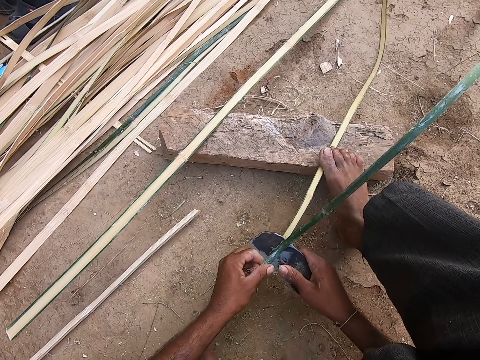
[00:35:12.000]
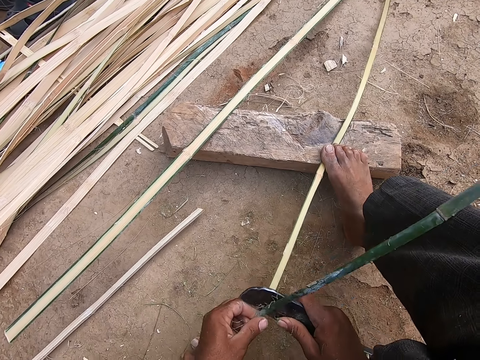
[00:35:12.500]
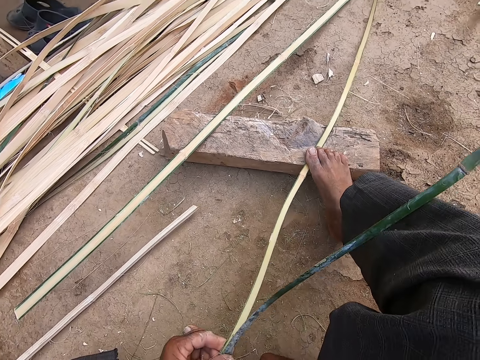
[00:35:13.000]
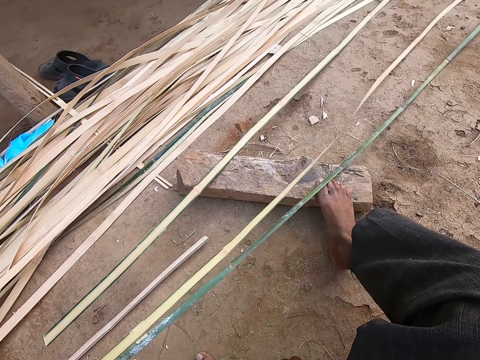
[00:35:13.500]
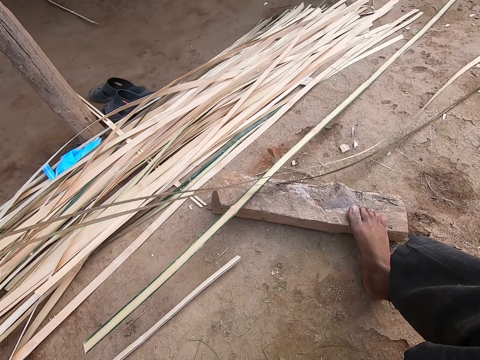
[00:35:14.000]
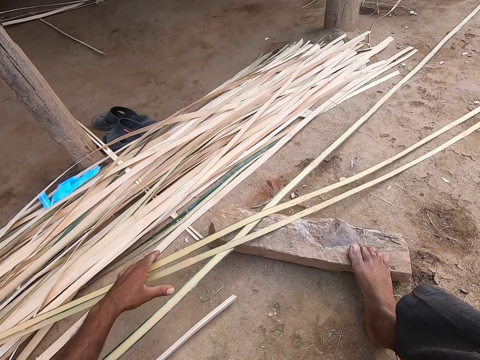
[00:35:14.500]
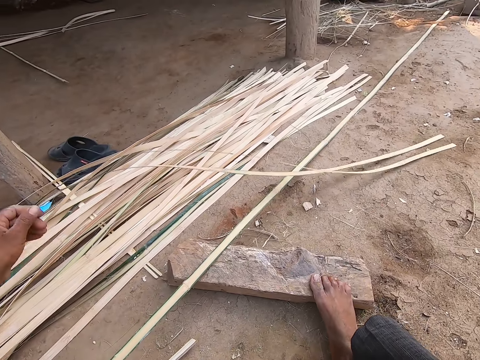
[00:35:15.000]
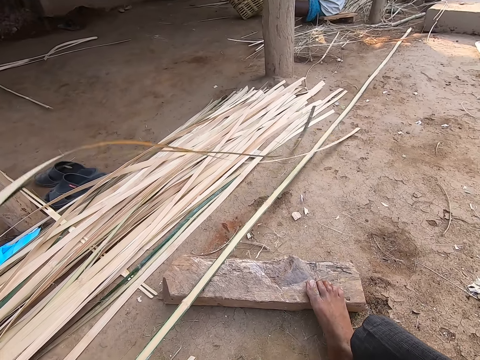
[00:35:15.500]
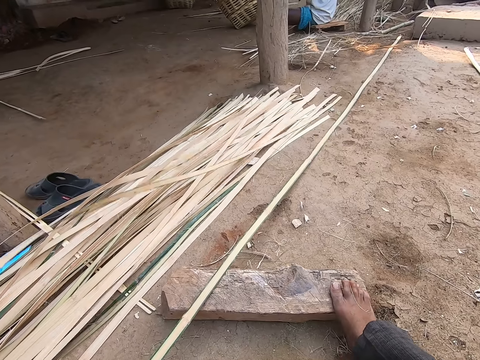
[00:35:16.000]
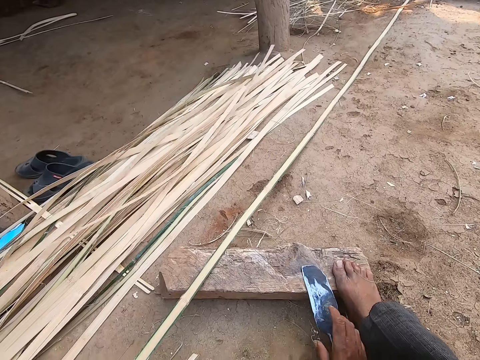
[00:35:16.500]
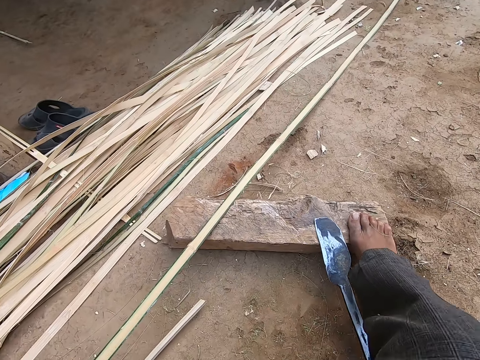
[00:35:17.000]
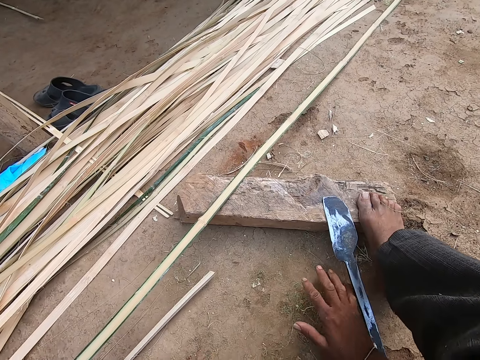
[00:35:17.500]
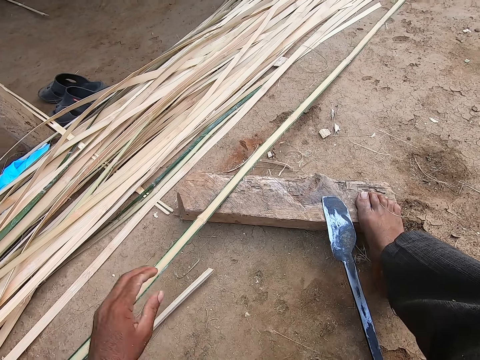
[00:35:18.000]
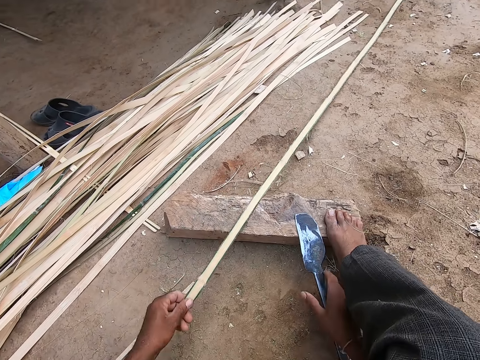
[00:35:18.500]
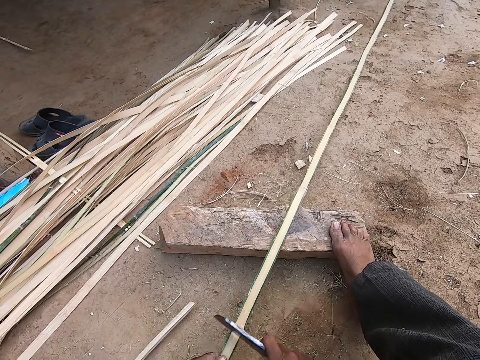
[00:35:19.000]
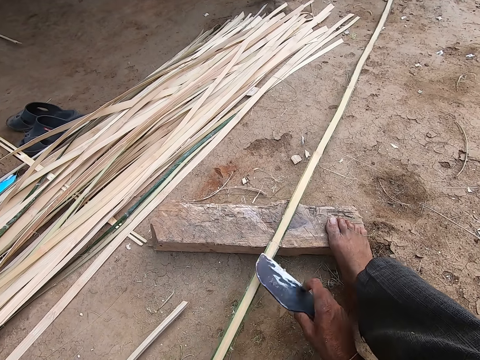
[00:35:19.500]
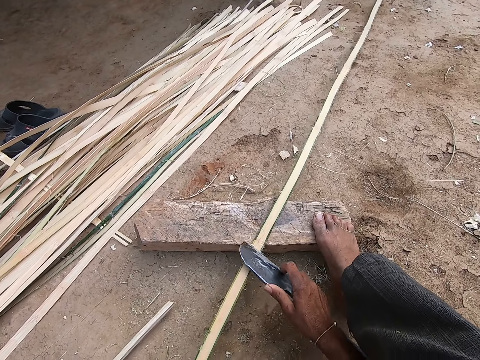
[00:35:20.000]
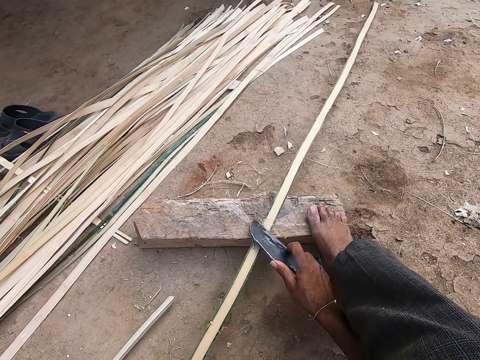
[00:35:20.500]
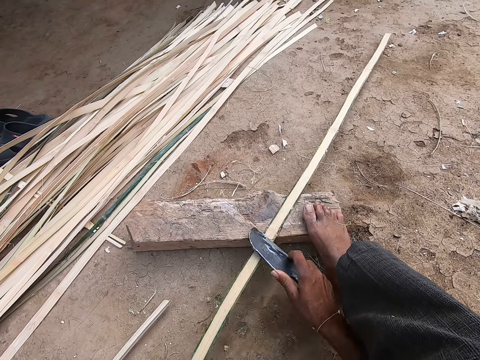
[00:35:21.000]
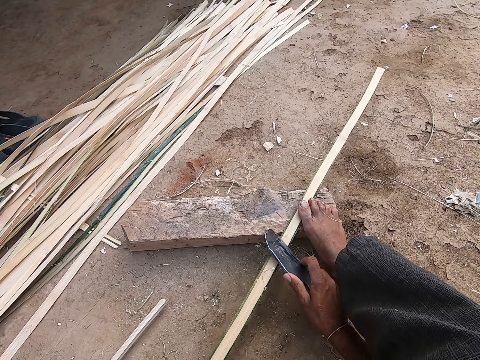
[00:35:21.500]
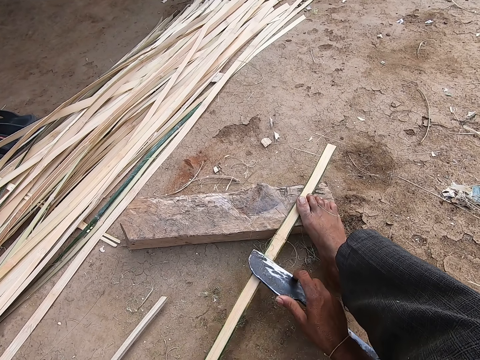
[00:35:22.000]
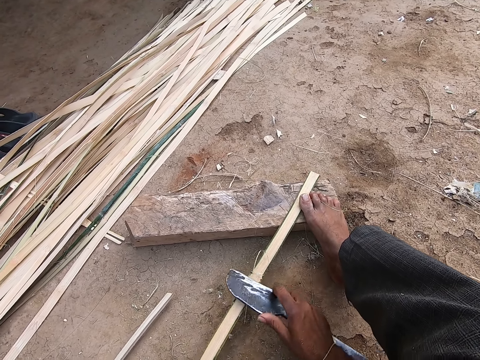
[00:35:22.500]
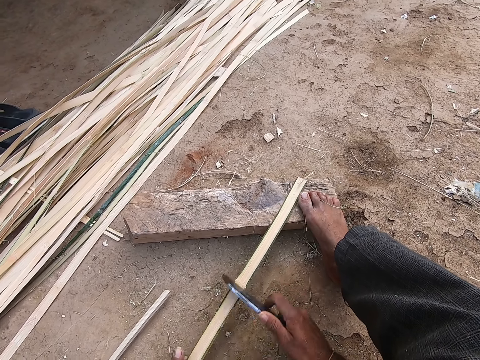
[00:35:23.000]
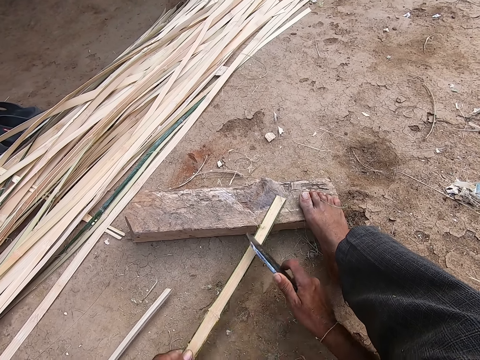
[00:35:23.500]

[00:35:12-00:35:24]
The camera wearer moves the reeds. He drops the bamboo cane on the ground with his left hand. He drops the sickle or knife on the log of wood with his right hand. He moves the offcuts on the ground with his right hand. He rubs his right hand on the floor. He picks the bamboo cane from the ground with his left hand, and picks the sickle from the log of wood with his right hand. He strips the bamboo cane with the sickle in his right hand. He cuts the reed with the knife.

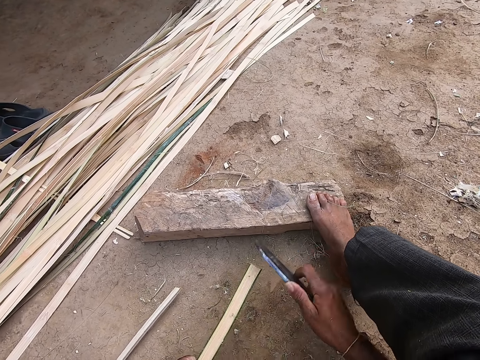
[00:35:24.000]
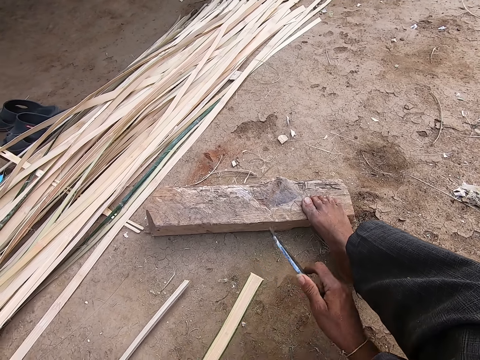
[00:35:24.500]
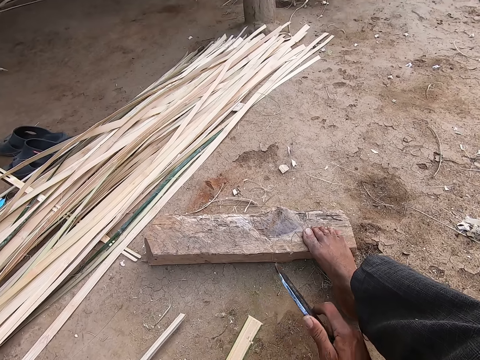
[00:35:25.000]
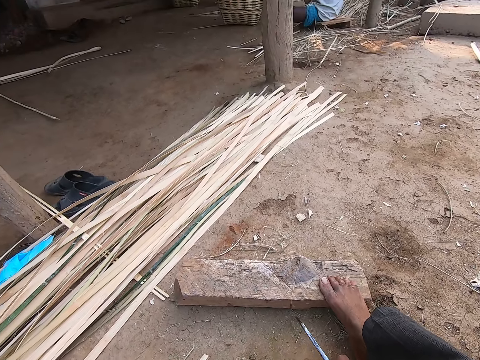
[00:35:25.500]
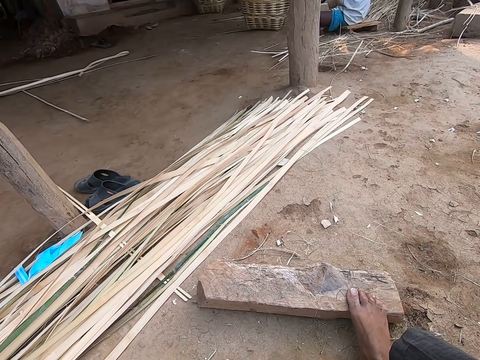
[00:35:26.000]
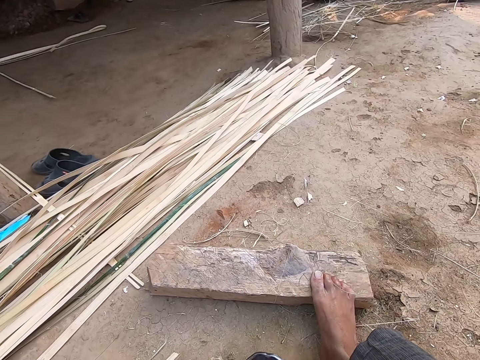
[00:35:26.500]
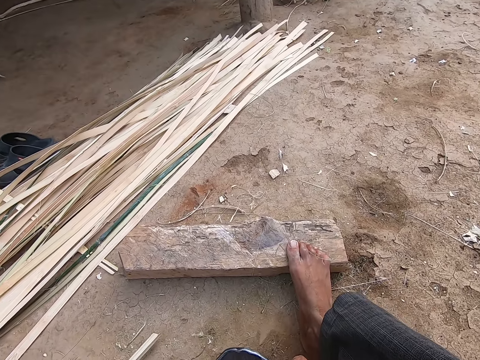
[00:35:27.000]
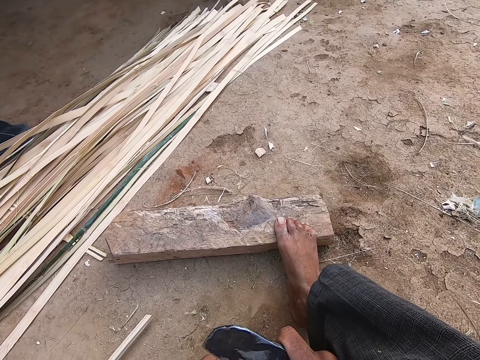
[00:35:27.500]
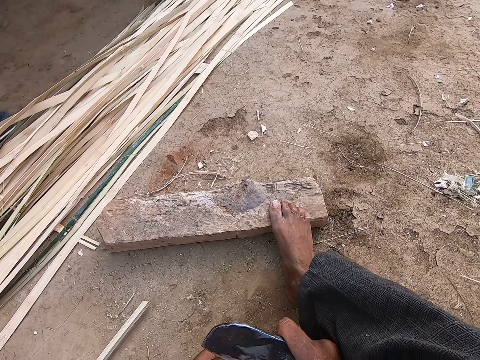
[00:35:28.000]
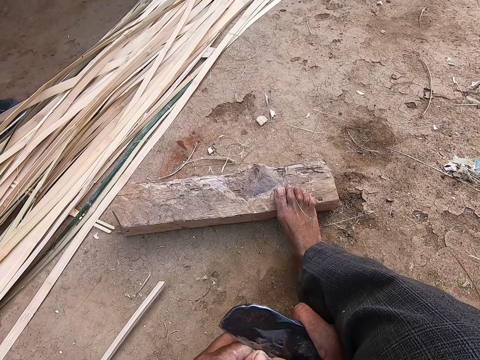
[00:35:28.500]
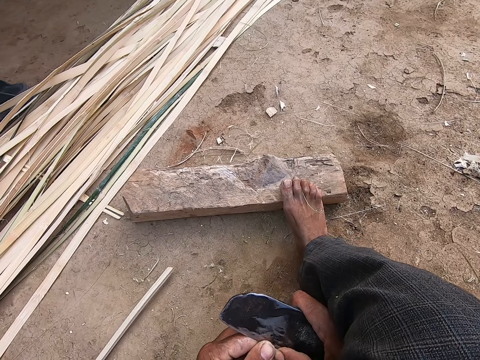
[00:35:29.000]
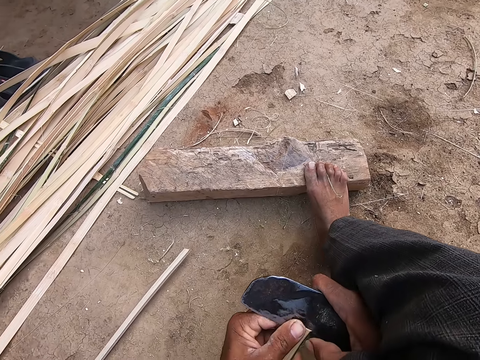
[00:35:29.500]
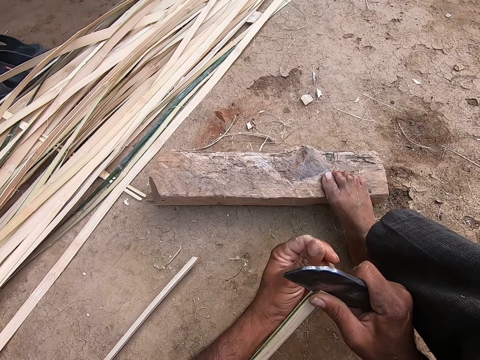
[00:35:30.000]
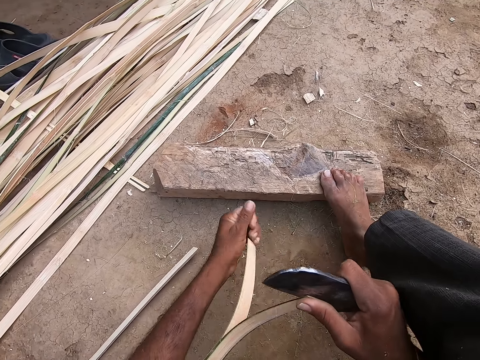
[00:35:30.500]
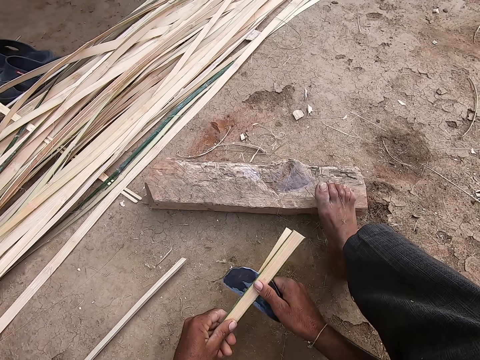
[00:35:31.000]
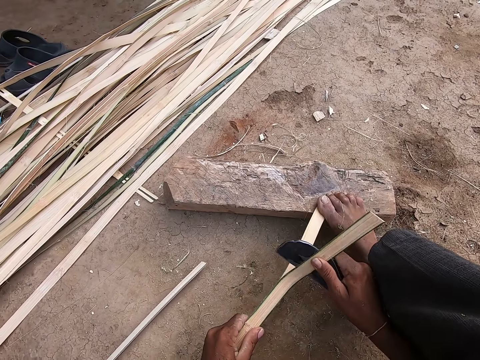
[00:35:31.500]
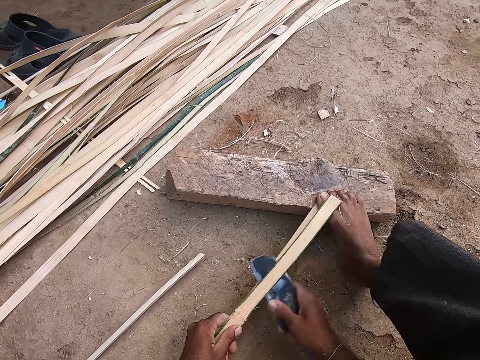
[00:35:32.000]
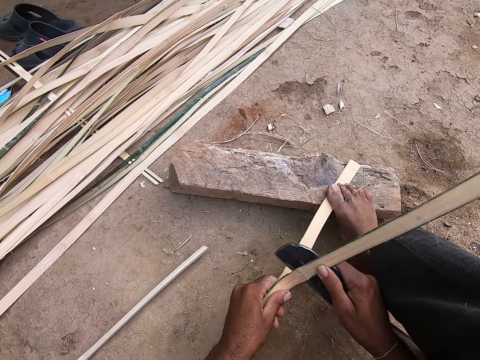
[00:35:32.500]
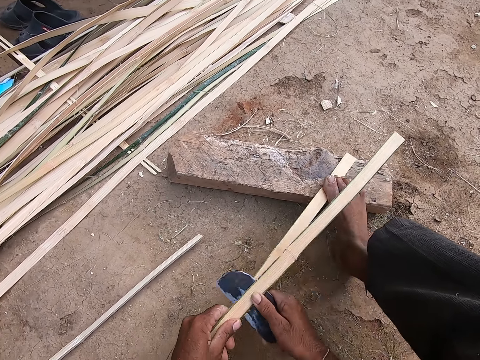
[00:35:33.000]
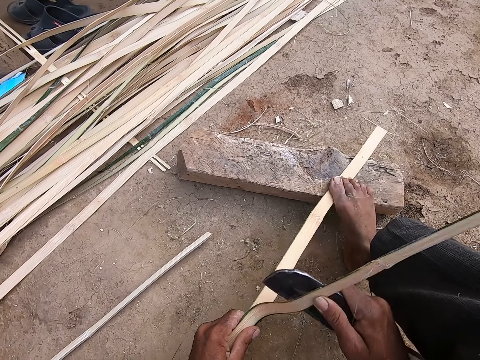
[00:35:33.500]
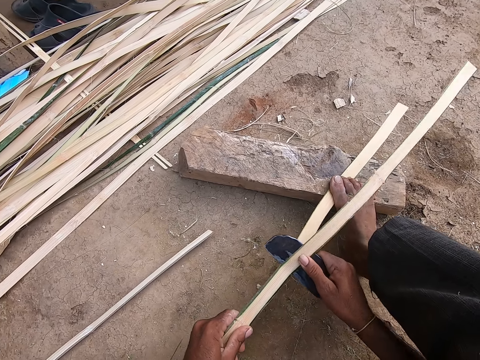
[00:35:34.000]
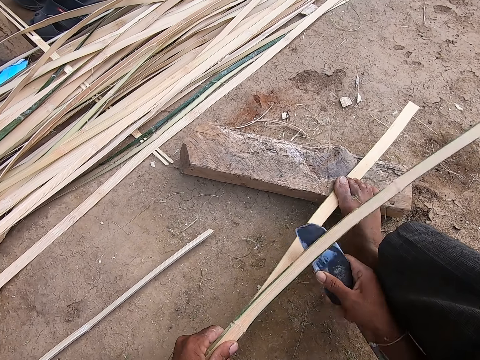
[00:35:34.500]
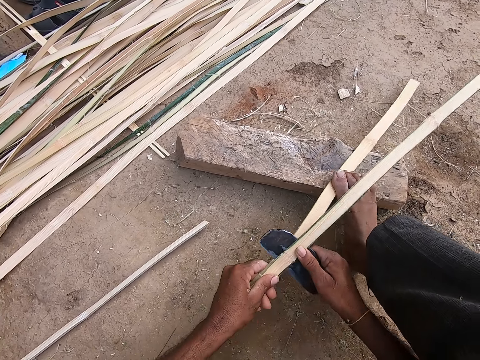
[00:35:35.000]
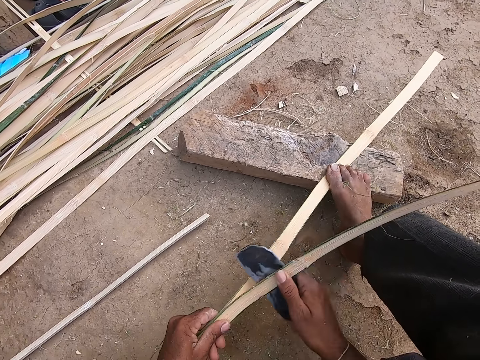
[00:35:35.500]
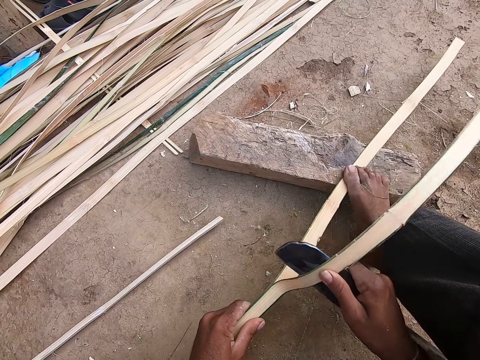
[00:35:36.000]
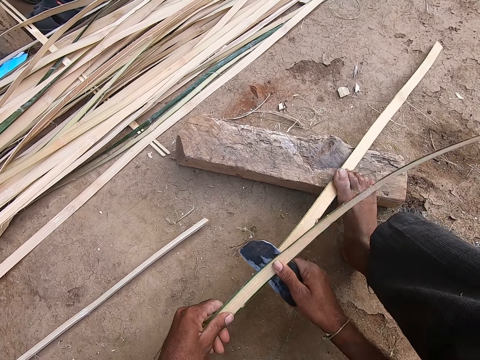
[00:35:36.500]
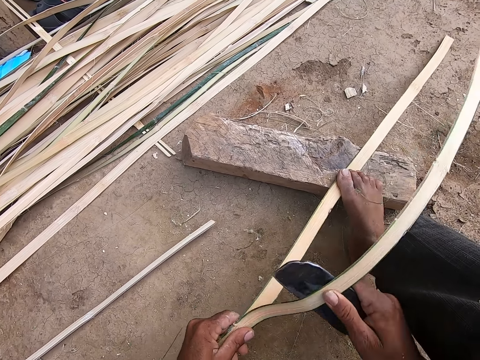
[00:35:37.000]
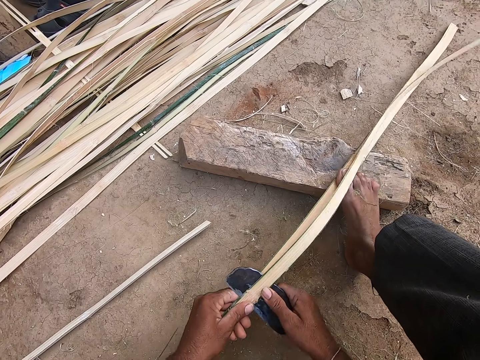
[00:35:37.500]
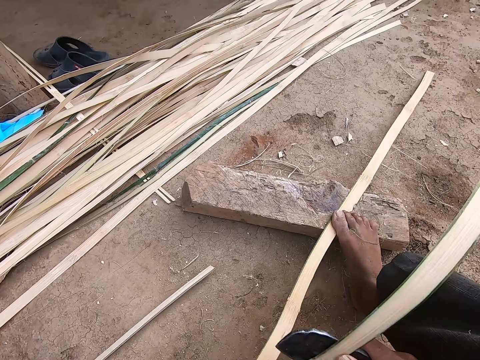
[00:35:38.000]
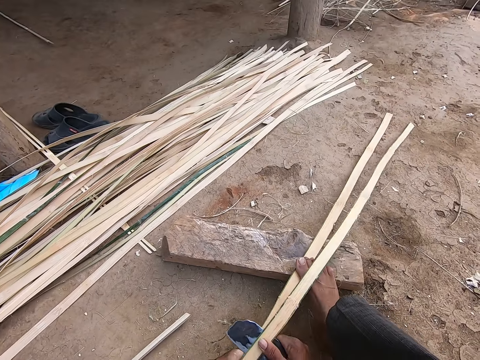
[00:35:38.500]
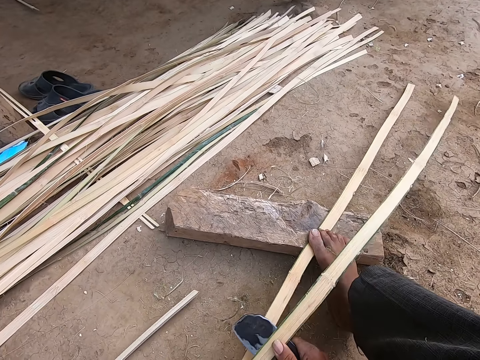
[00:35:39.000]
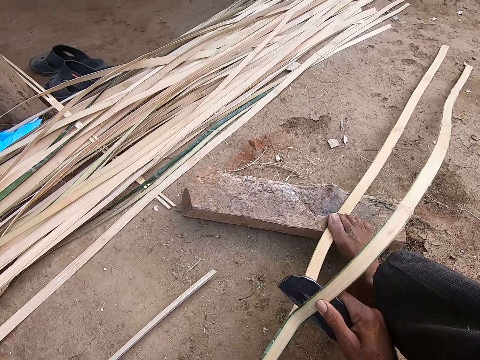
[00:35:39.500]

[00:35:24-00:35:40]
The camera wearer converses. They cut the reed with the knife, tear the reed with both hands, cut the reed with the knife, and step on the reed.
